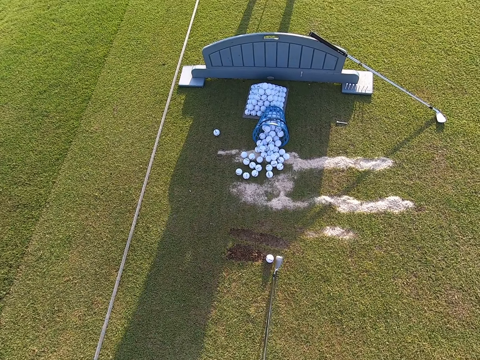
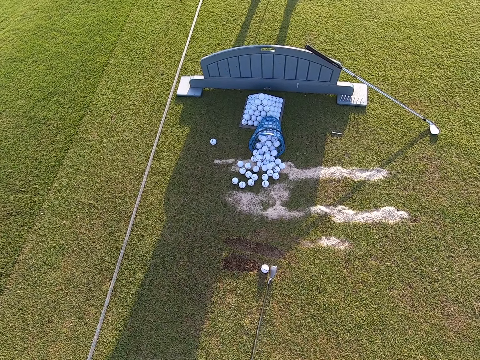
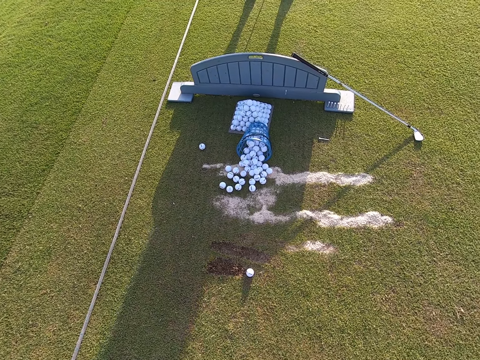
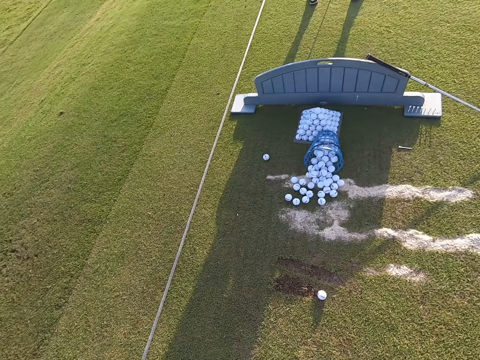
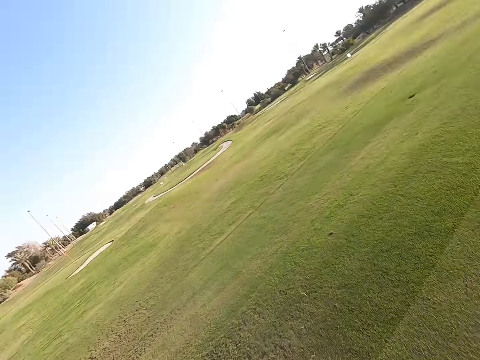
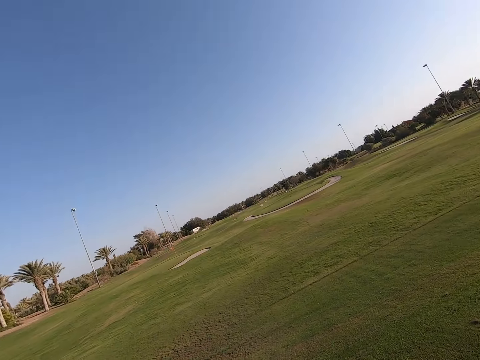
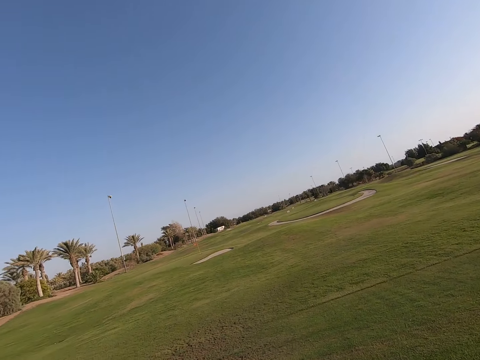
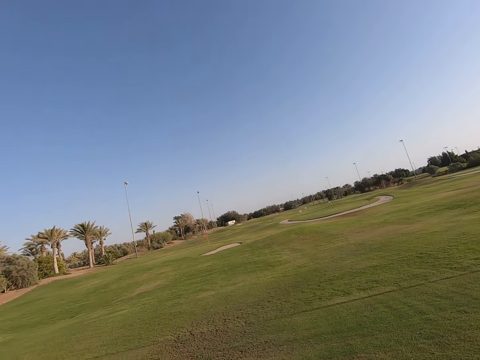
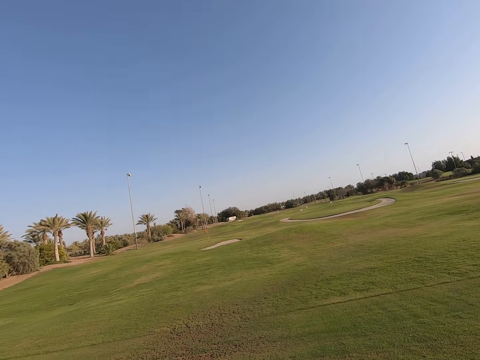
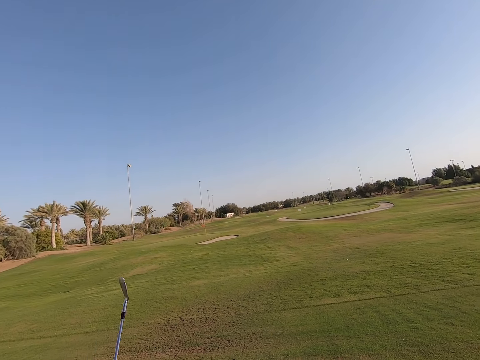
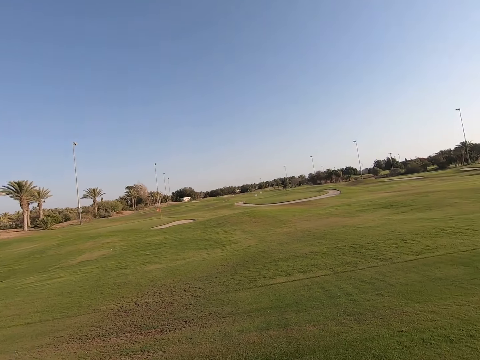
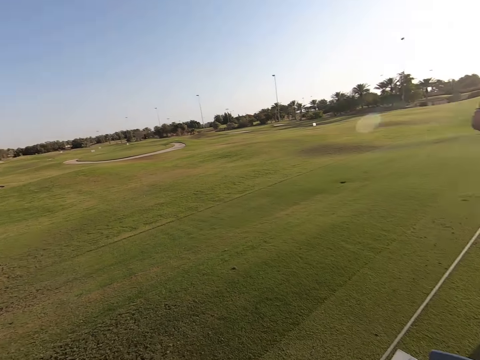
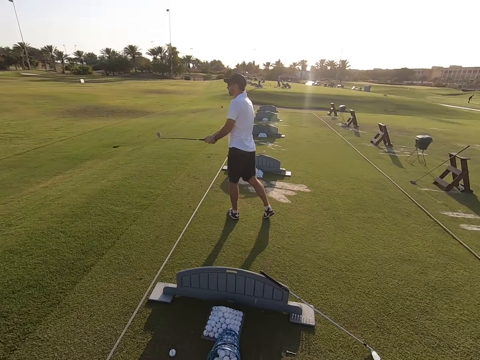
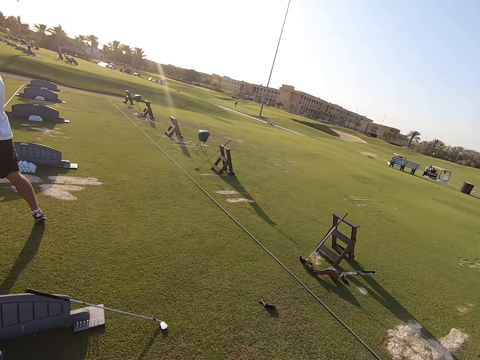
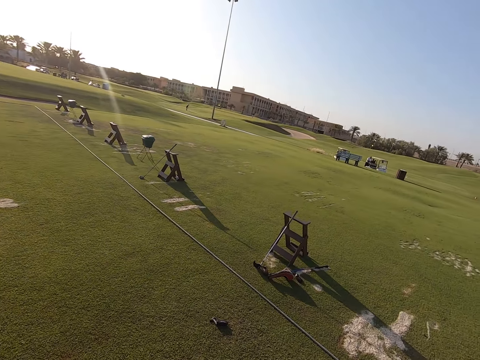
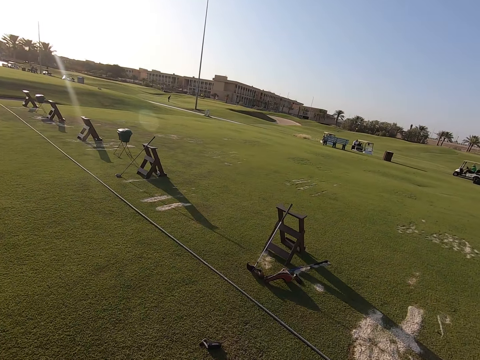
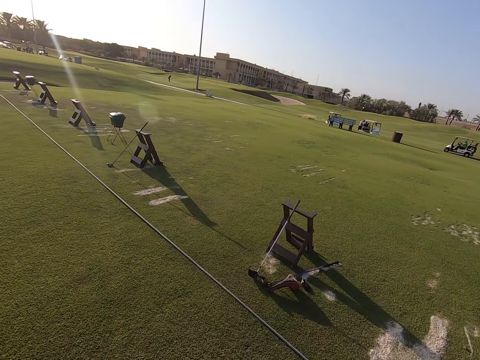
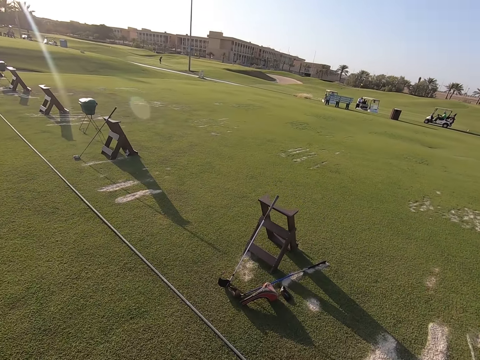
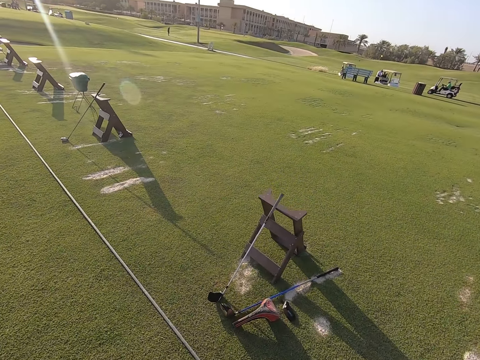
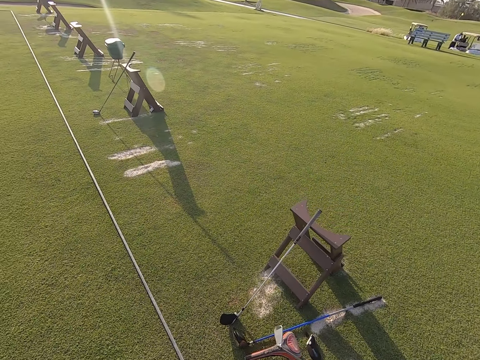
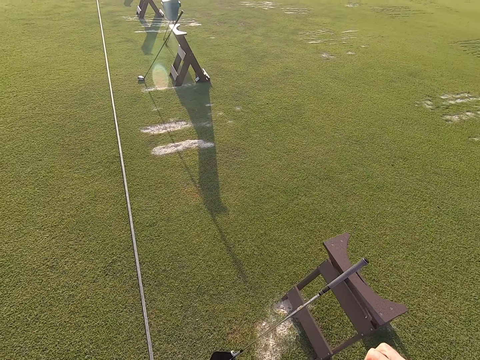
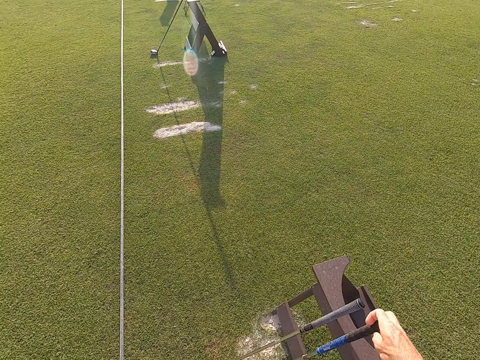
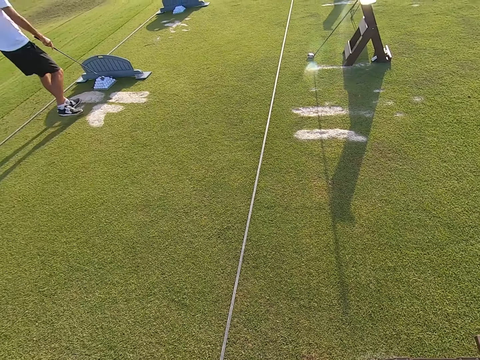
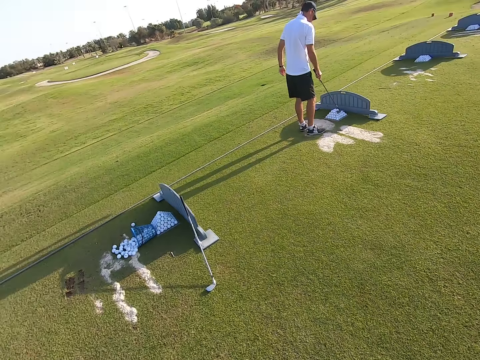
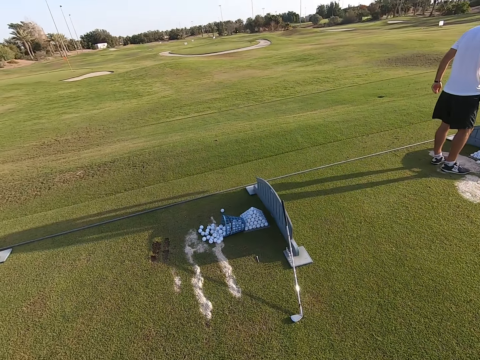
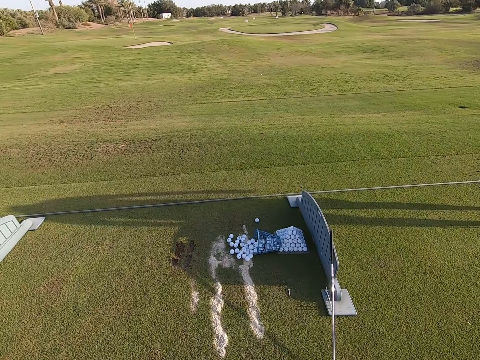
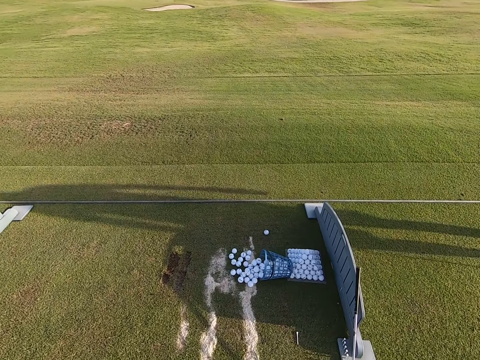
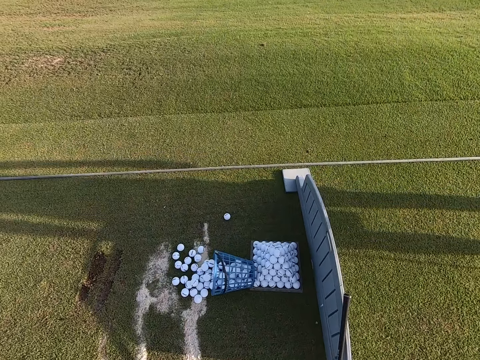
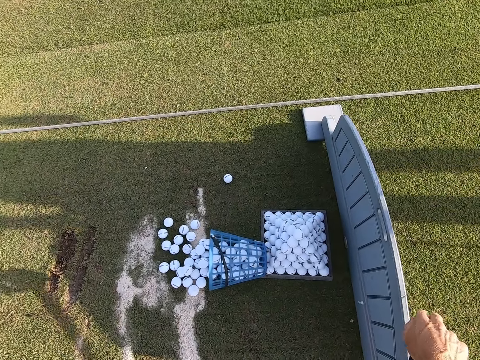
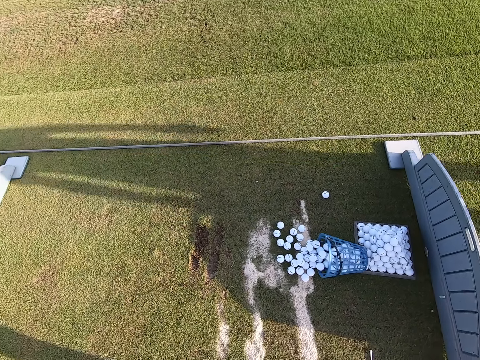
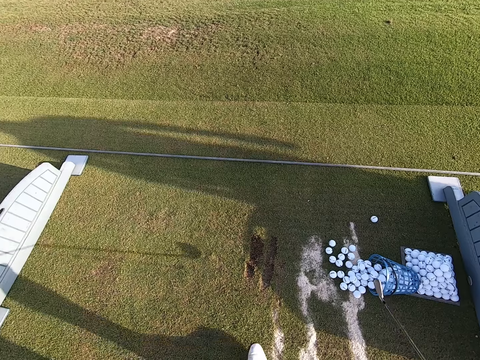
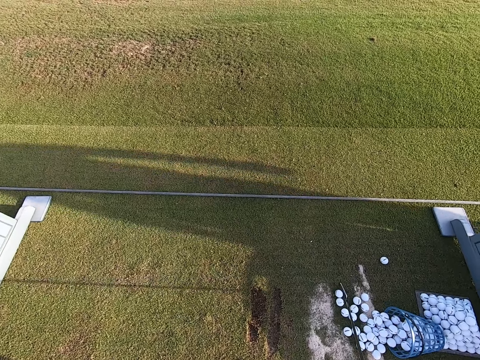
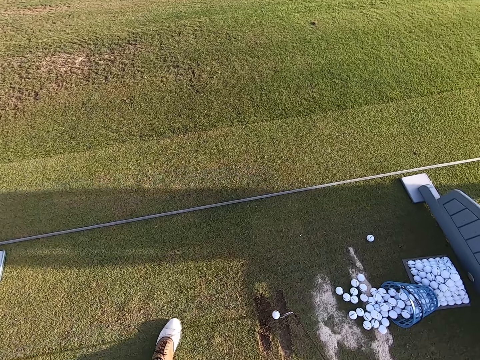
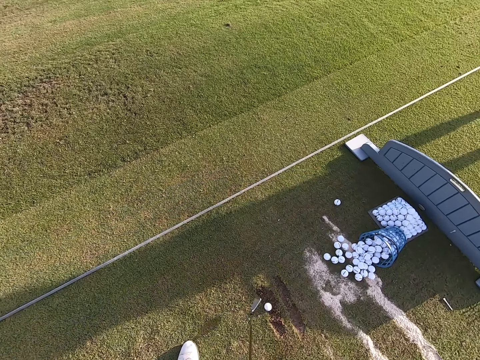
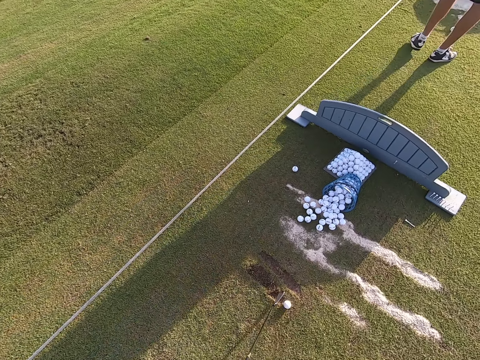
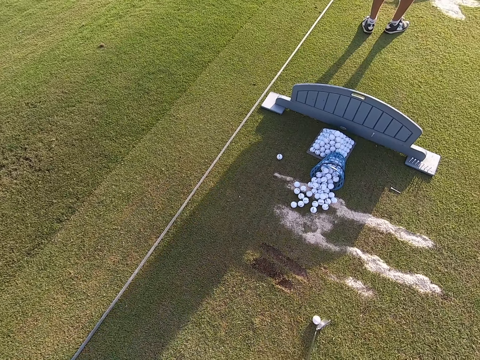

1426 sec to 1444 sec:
The camera wearer hits the golf. He plays the game. He looks around the field. He walks around. A person drives a tricycle moto tuktuk in the field. The camera wearer puts the golf stick against a wooden stool. He looks around the field. He walks around. He picks up another golf stick. He moves back. He collects a golf ball with the golf stick on the ground.

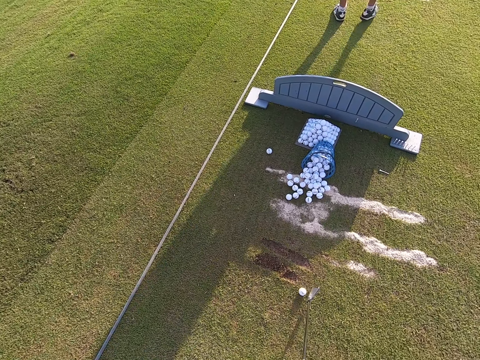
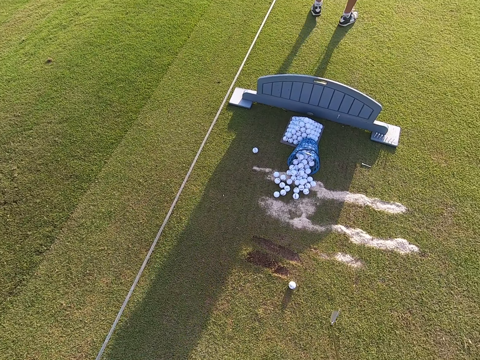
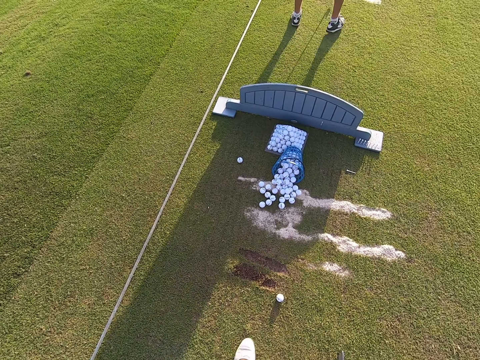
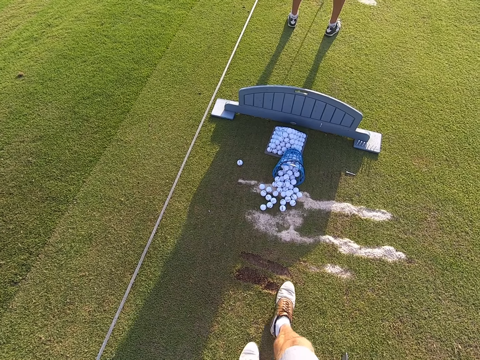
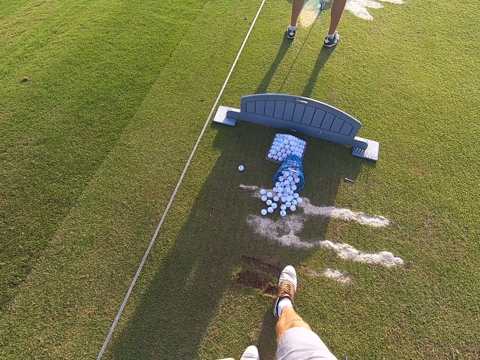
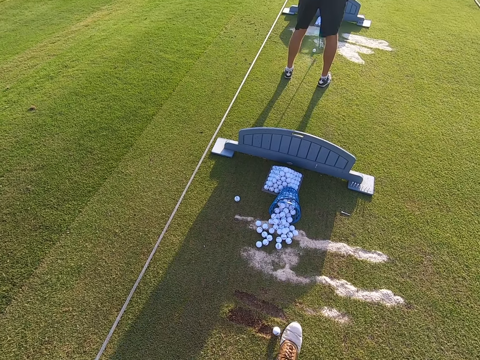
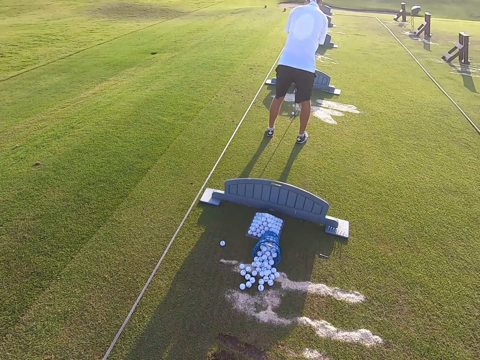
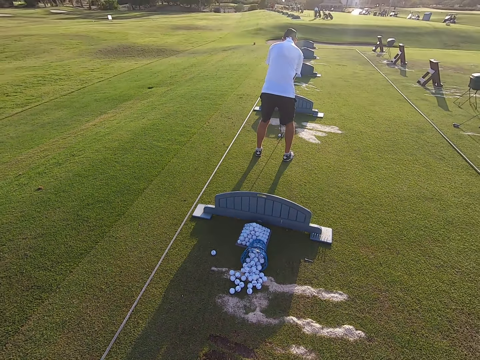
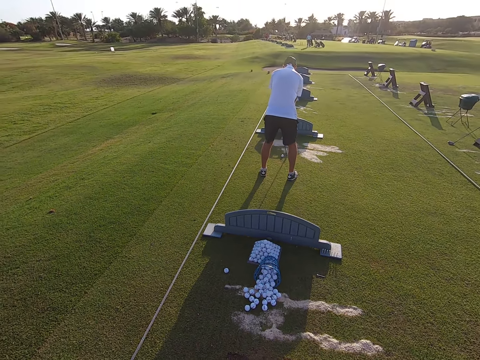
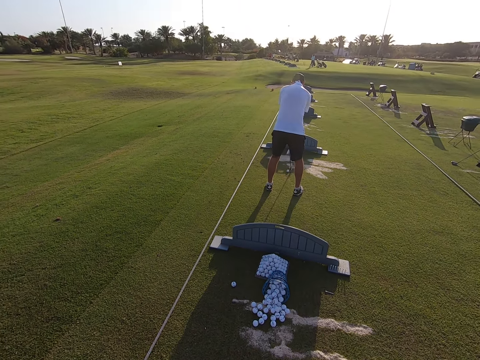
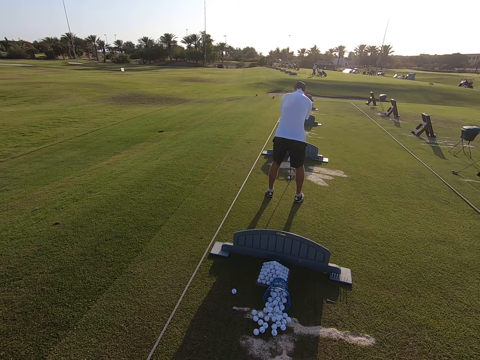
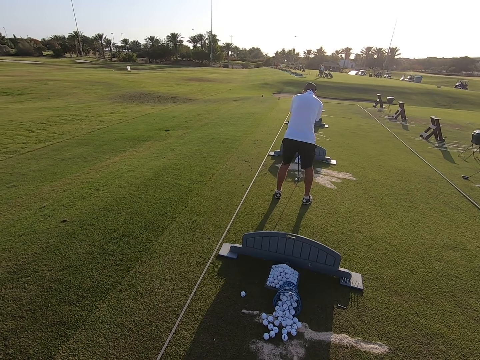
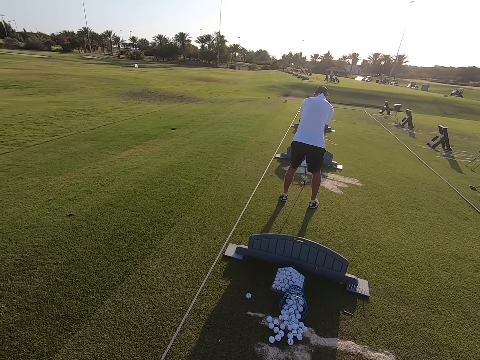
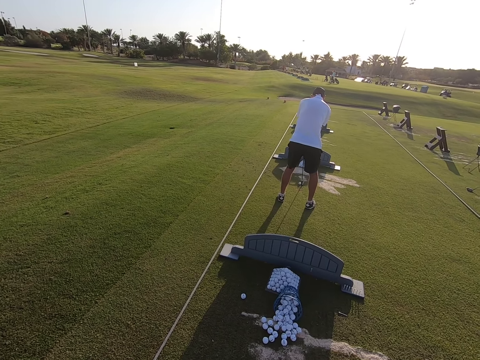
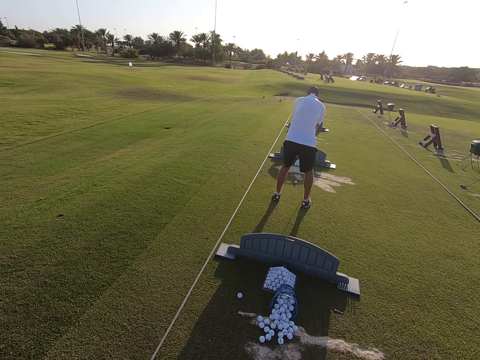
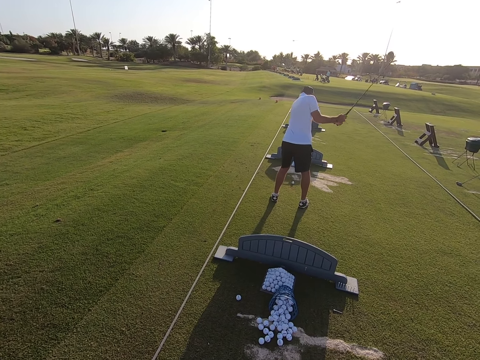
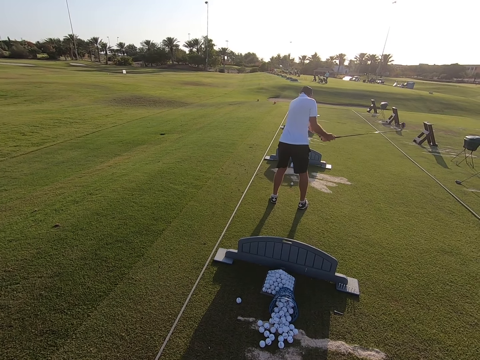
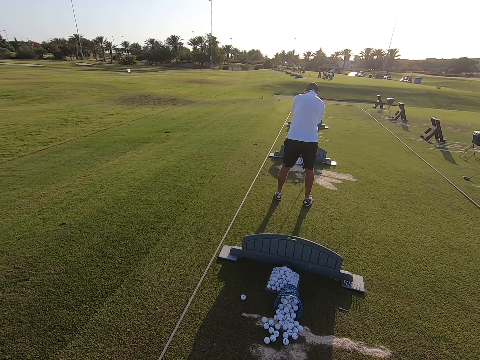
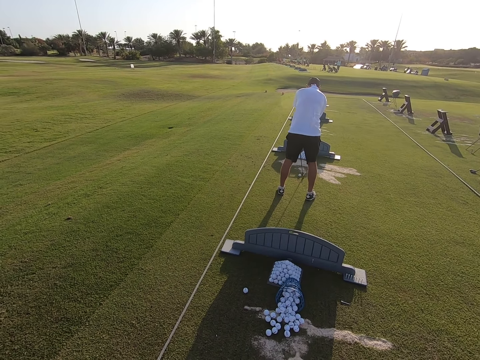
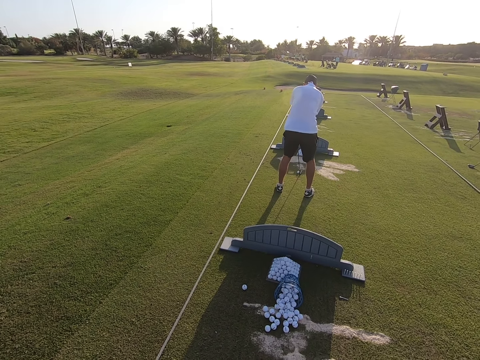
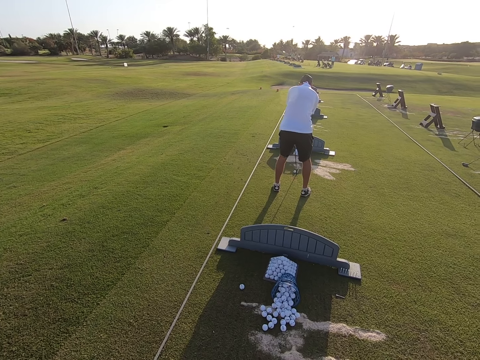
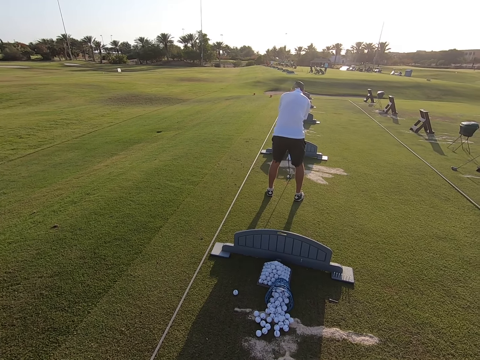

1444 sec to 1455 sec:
The camera wearer rolls the golf ball with feet on the ground. A person positions the golf ball on the ground with a golf stick. The person raises the golf club upwards.
